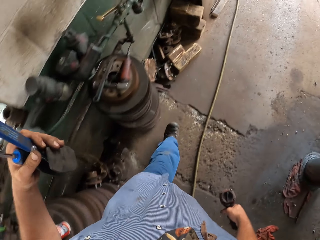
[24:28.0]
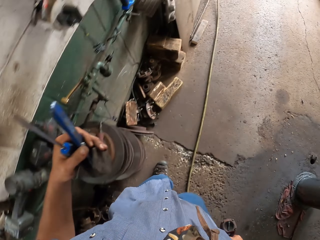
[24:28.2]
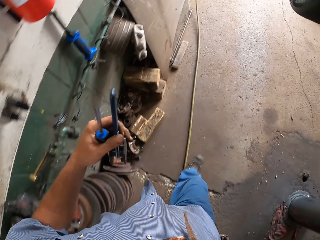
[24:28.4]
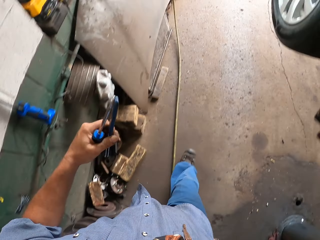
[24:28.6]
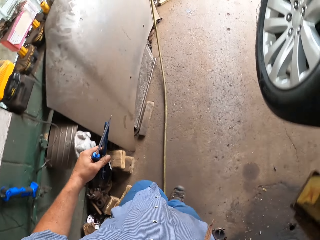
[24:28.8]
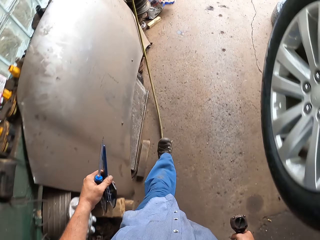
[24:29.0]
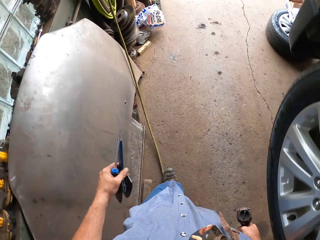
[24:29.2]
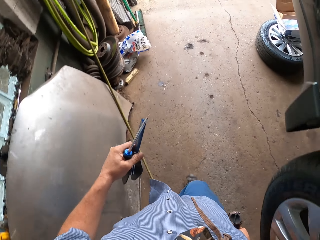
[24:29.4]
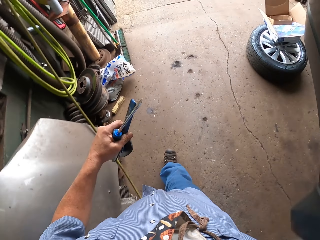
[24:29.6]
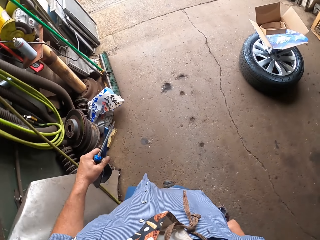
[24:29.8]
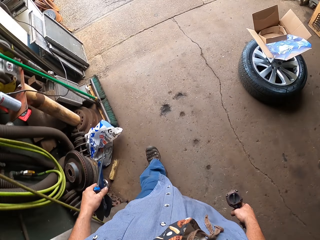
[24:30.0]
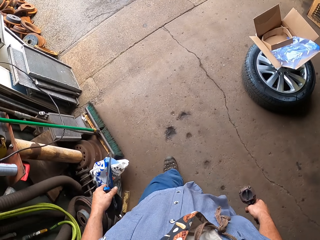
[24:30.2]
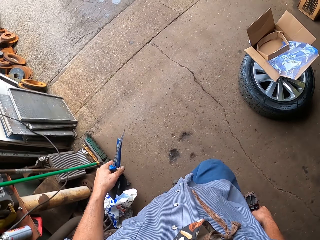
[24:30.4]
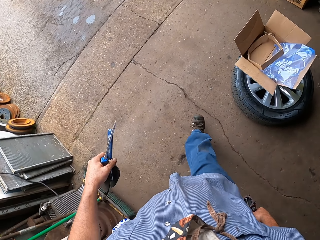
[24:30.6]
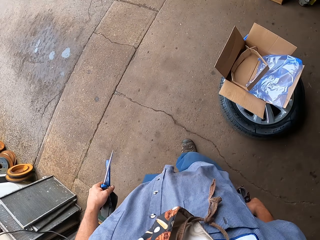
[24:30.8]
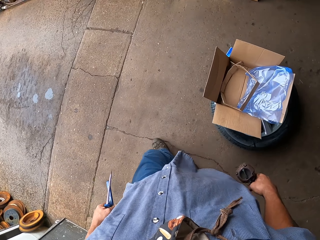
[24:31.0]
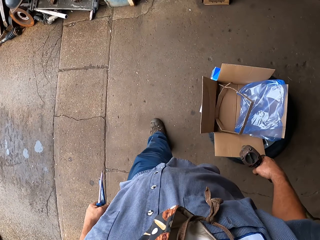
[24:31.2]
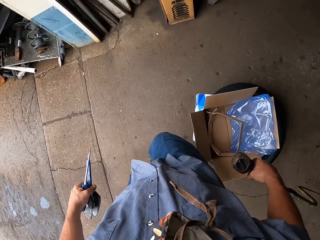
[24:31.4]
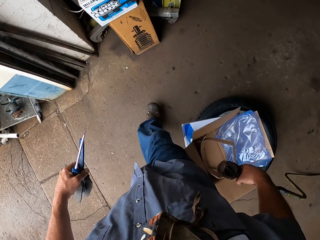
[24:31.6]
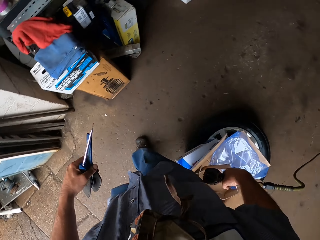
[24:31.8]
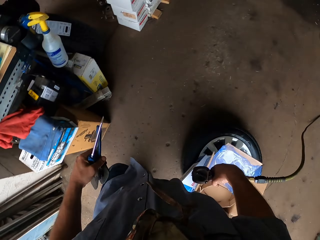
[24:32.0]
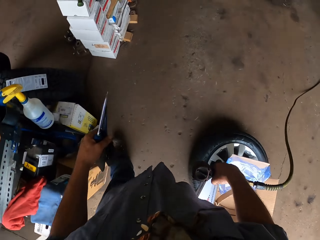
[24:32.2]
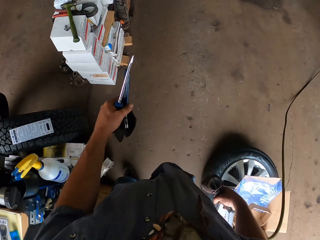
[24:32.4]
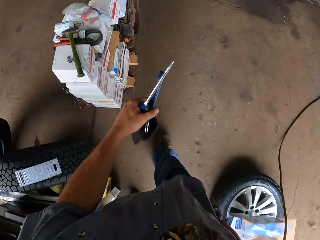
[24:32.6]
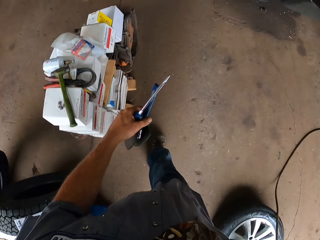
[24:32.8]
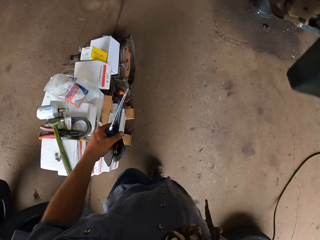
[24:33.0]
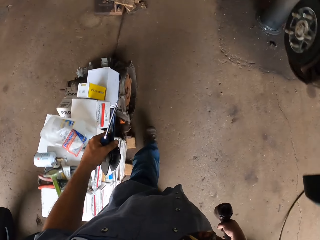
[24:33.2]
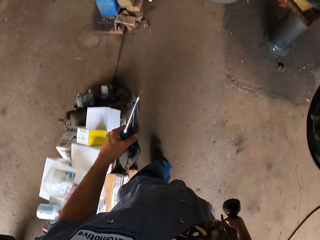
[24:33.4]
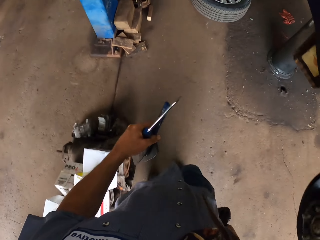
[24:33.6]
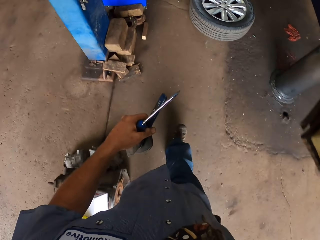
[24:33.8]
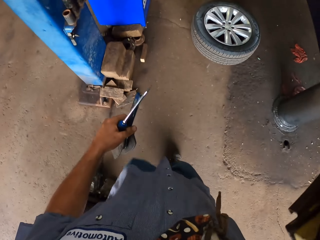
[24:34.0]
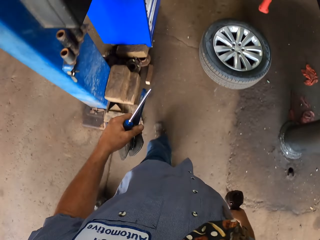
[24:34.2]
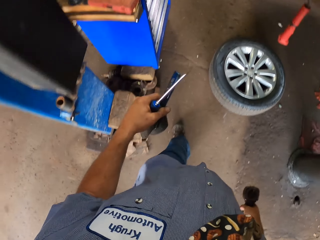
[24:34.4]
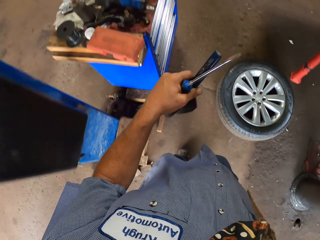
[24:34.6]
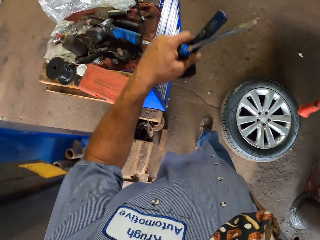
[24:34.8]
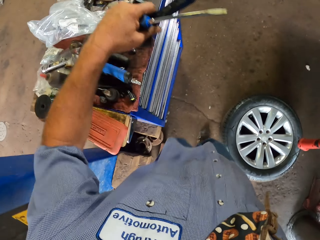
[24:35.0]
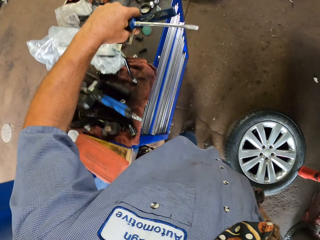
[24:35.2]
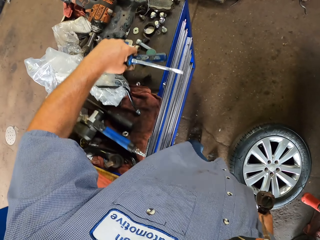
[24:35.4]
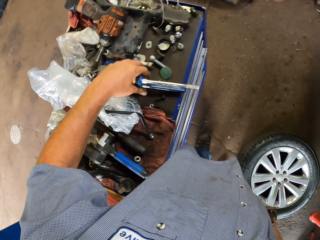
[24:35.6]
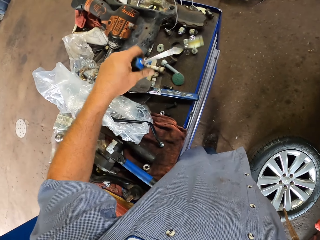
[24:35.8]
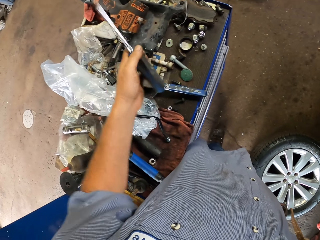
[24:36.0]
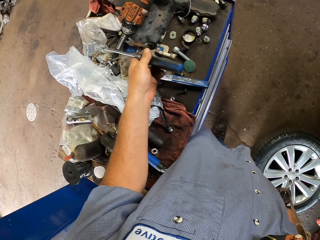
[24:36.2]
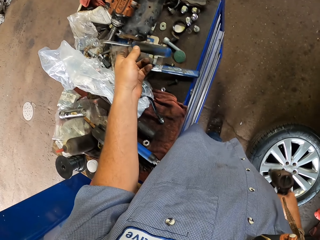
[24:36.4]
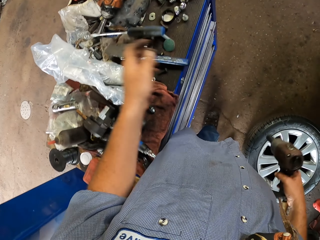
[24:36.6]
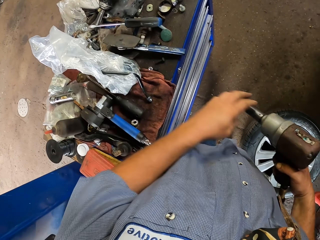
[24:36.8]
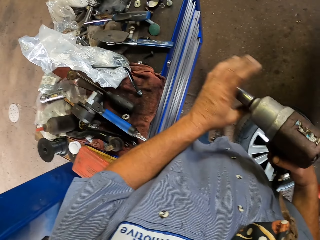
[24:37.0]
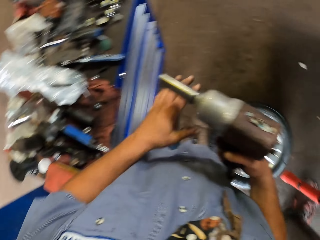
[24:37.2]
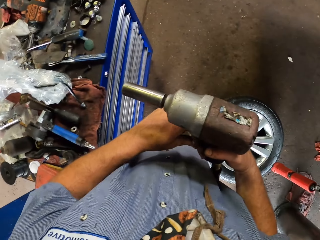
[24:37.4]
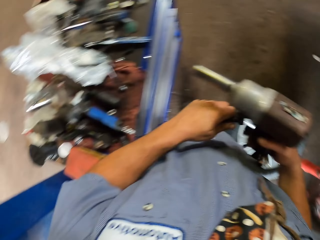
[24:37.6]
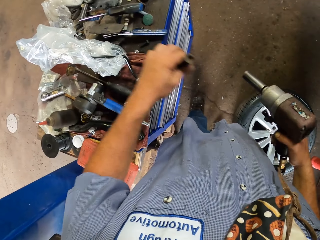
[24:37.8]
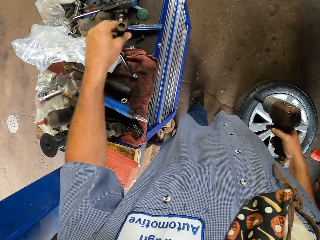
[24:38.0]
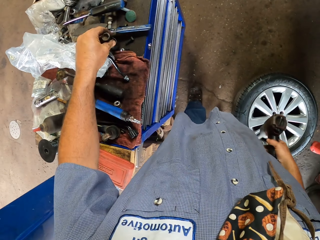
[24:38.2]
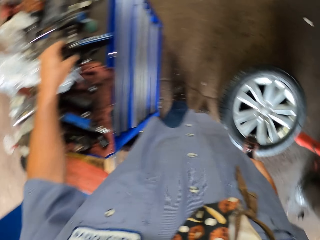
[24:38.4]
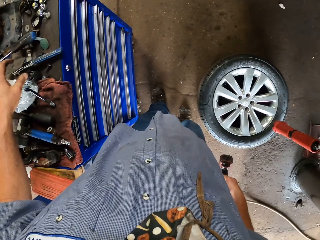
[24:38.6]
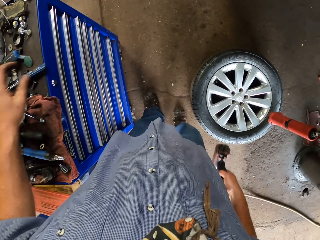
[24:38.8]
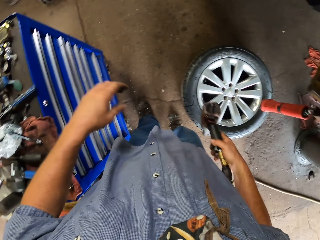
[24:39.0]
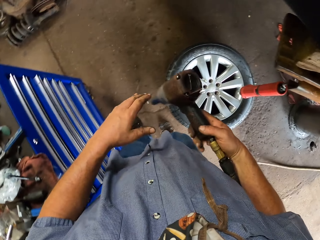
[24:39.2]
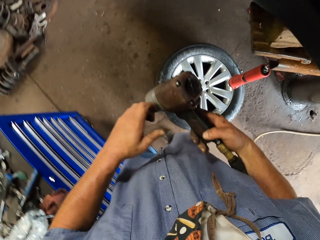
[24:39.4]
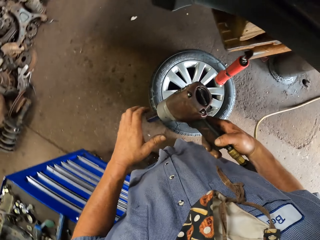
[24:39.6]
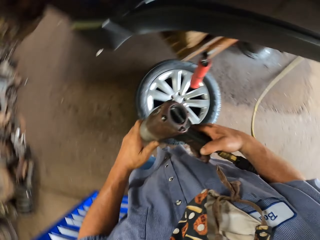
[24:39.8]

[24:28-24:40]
The camera wearer moves around the room. They place a screwdriver and scissors on the tool cabinet. They place a bolt head on the tool cabinet.

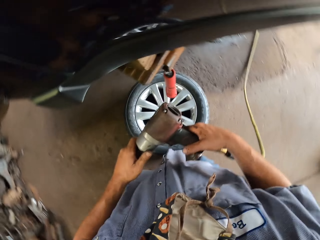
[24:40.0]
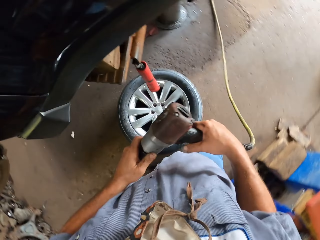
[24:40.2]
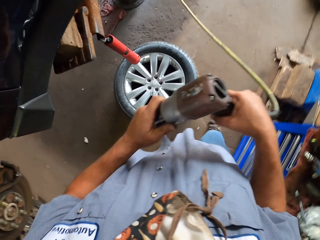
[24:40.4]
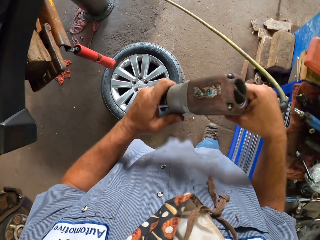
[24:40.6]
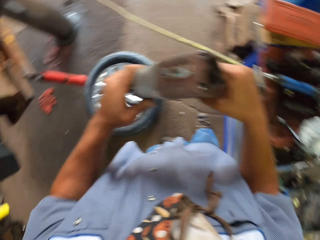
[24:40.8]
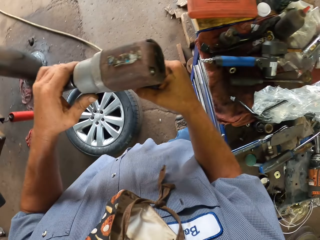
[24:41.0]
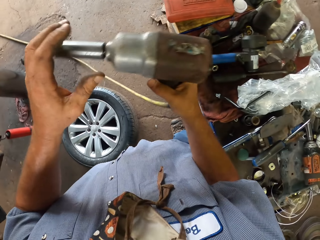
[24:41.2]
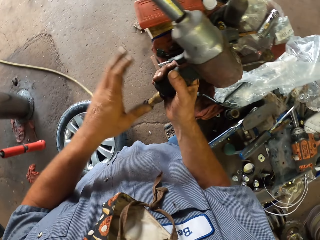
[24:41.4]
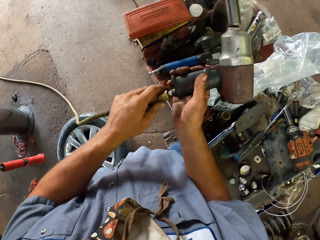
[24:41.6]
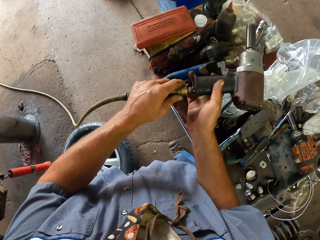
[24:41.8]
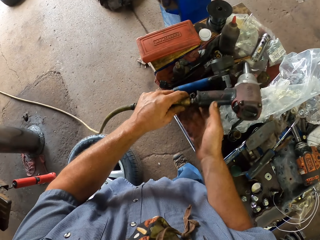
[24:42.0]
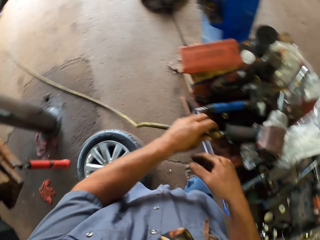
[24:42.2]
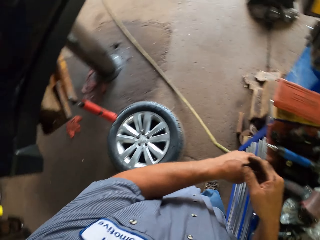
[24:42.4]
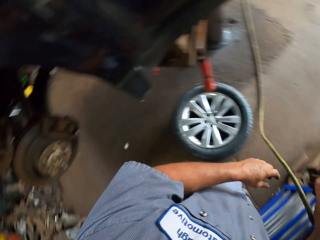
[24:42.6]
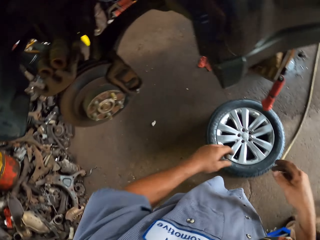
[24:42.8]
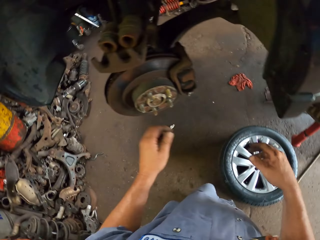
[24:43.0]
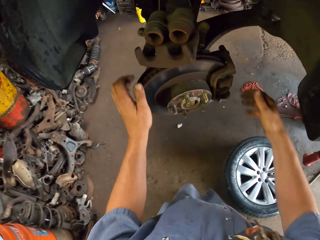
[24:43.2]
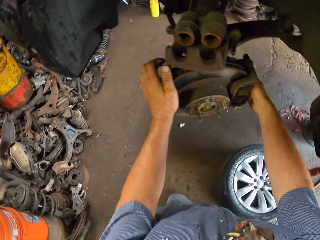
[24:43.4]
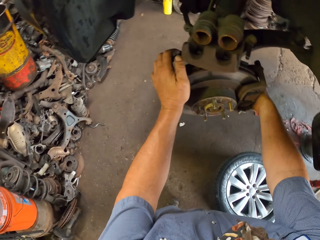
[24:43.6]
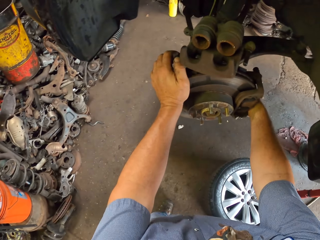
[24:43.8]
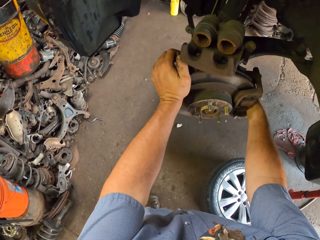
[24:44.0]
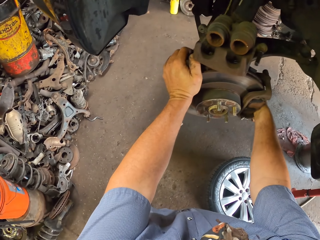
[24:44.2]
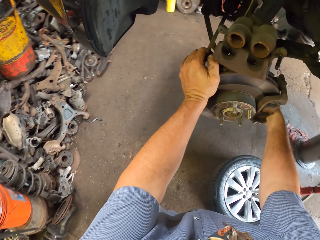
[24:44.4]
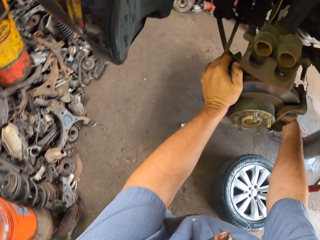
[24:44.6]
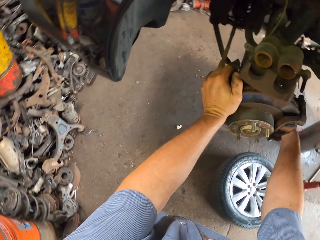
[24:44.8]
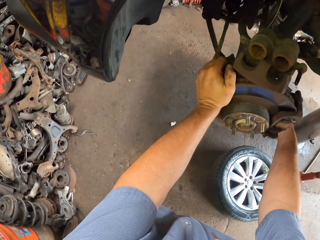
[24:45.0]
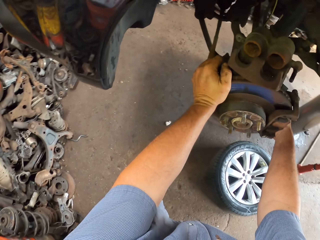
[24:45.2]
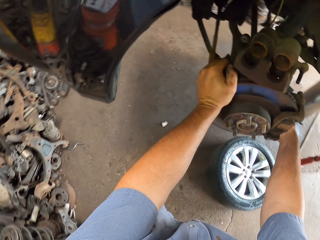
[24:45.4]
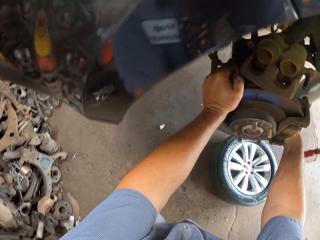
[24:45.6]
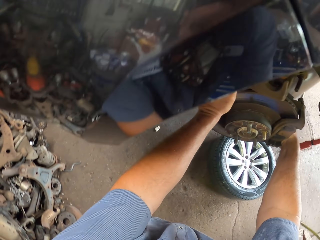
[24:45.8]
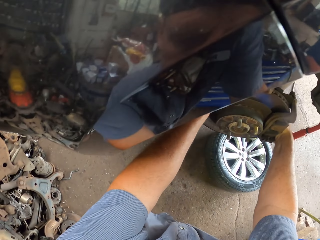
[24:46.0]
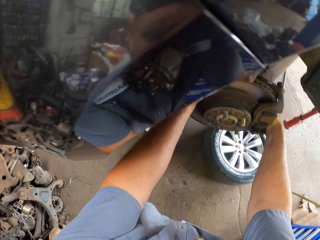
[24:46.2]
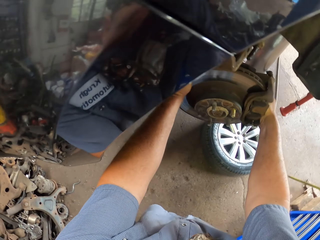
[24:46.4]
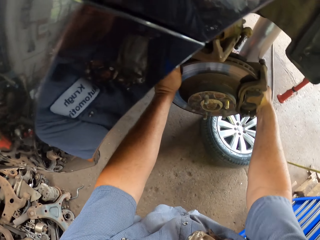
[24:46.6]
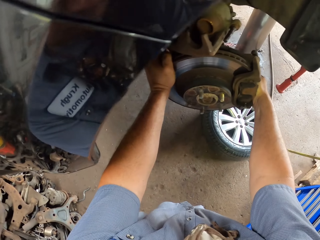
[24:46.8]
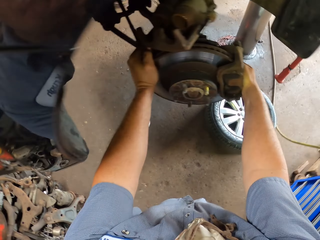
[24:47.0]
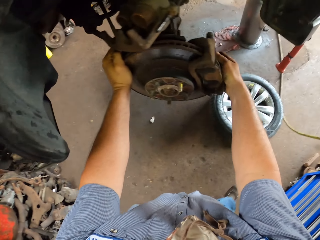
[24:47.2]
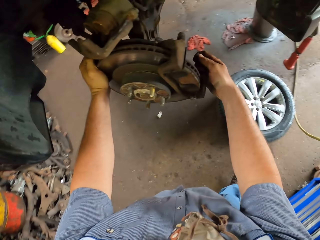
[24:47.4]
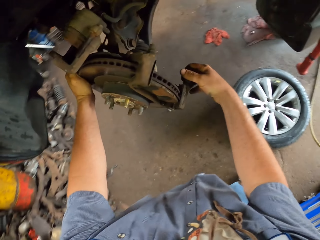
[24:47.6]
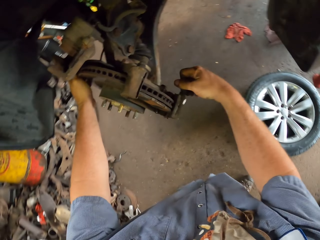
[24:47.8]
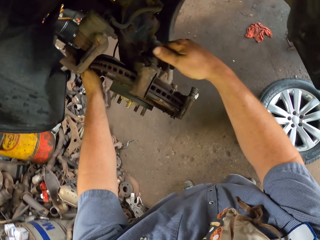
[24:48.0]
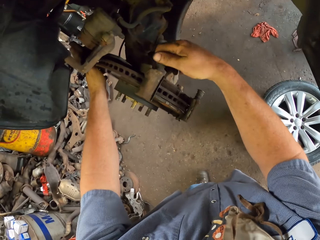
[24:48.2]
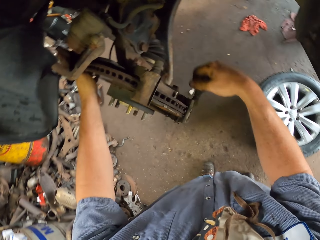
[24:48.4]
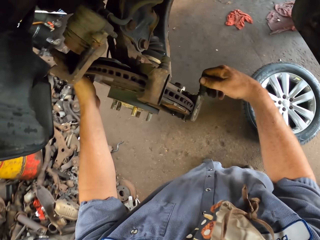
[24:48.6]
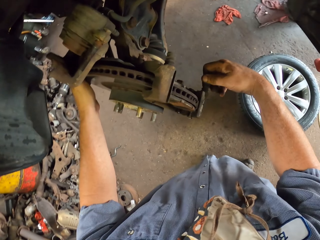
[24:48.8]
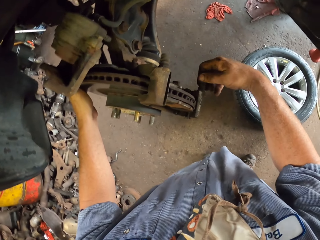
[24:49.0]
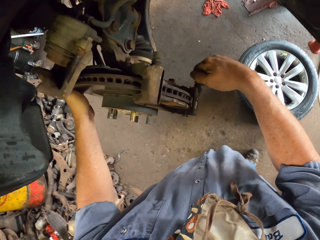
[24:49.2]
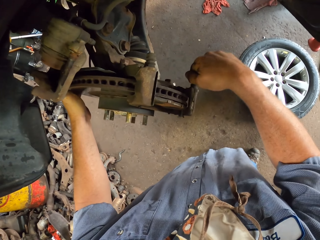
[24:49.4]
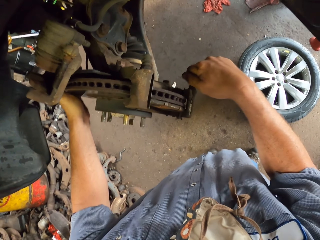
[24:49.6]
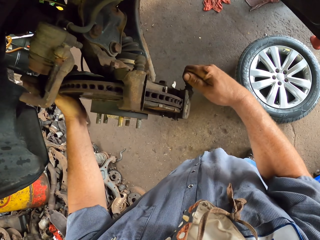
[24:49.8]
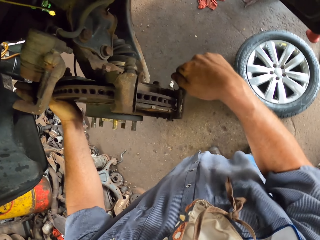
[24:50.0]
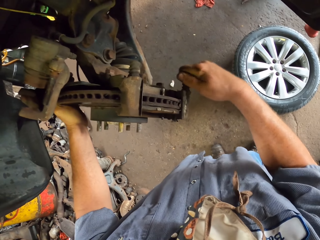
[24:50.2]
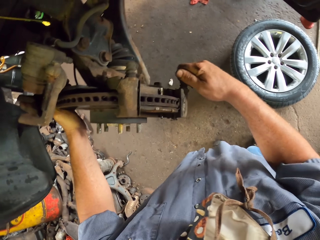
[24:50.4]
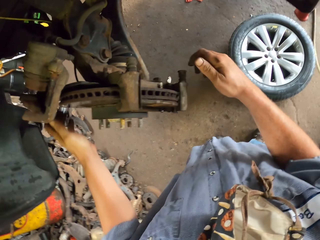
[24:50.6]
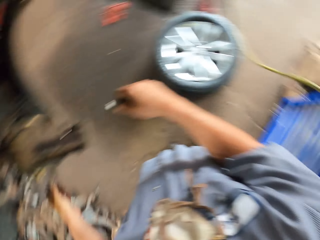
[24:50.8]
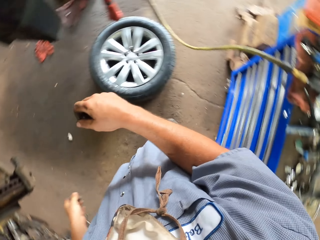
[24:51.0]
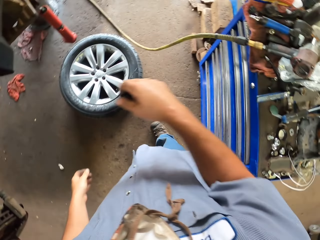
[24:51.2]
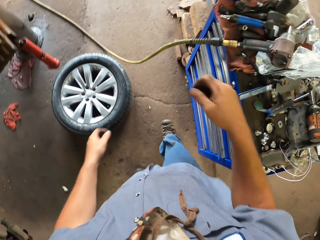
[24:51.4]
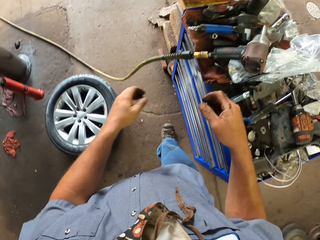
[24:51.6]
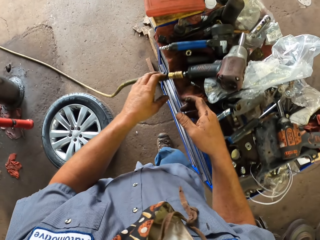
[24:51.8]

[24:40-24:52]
The camera wearer places the air impact wrench or air gun on the counter. They turn the car wheel. They adjust the wheel part of the car. They touch the hold-down pin on the wheel part of the car. They touch the air gun.
